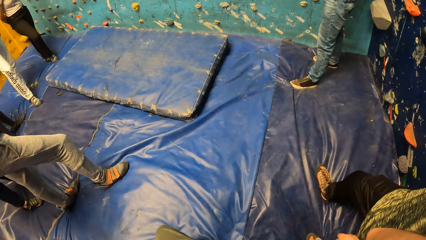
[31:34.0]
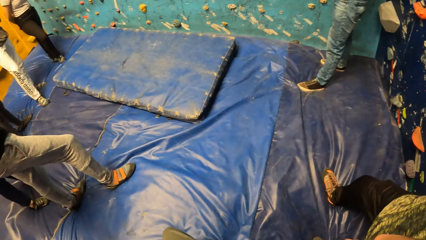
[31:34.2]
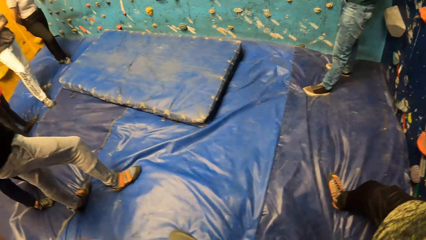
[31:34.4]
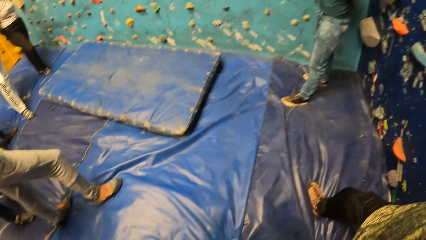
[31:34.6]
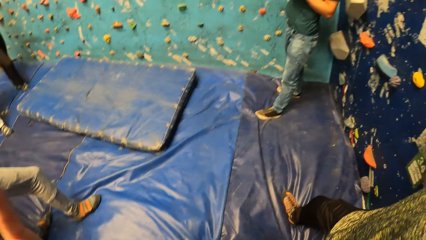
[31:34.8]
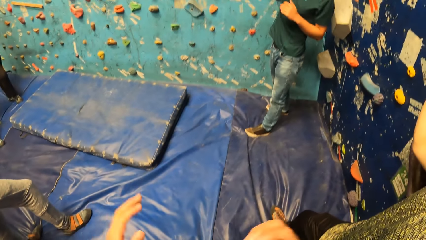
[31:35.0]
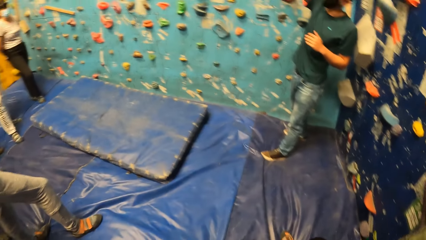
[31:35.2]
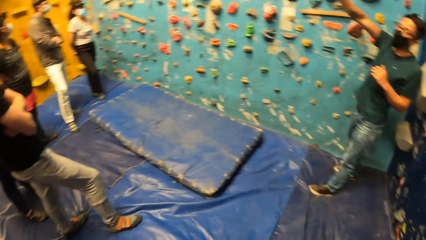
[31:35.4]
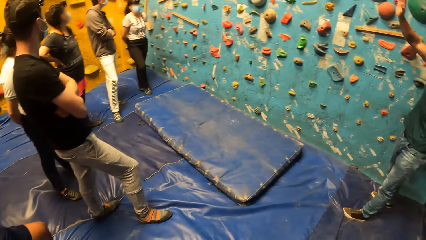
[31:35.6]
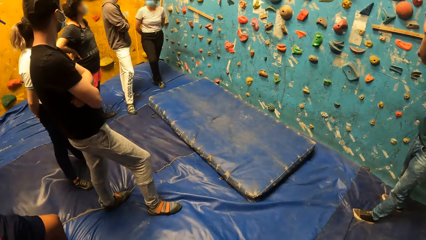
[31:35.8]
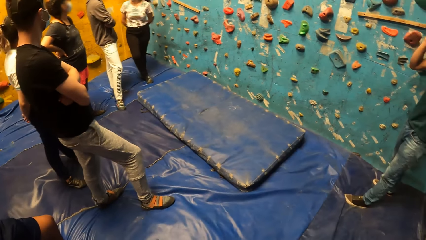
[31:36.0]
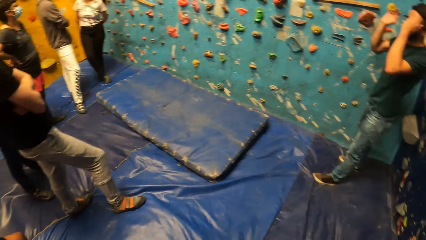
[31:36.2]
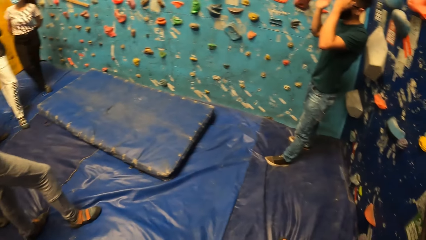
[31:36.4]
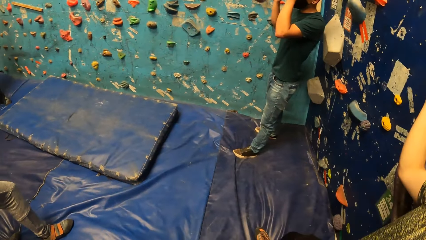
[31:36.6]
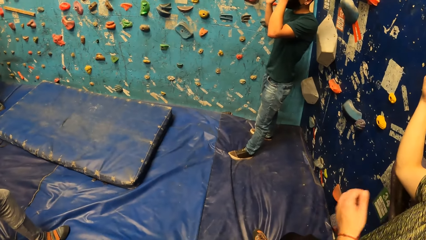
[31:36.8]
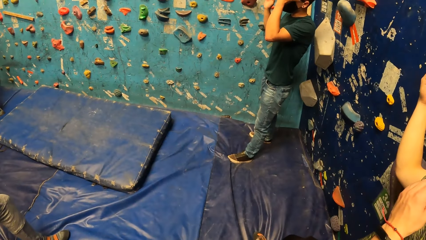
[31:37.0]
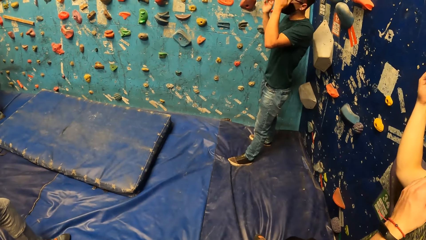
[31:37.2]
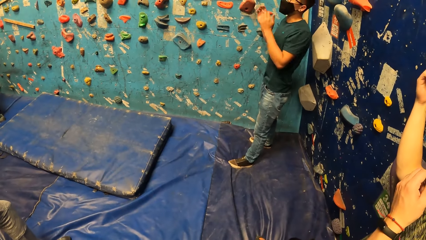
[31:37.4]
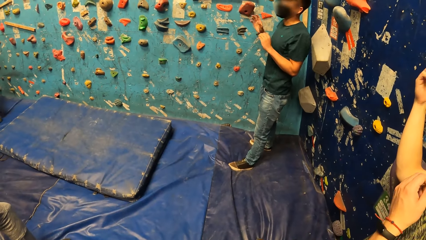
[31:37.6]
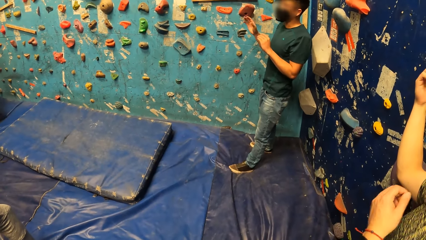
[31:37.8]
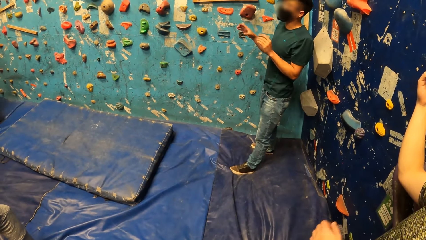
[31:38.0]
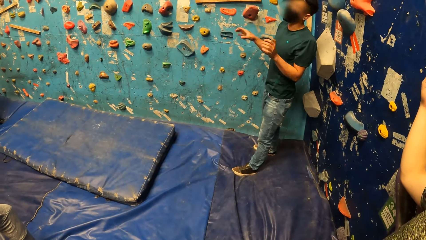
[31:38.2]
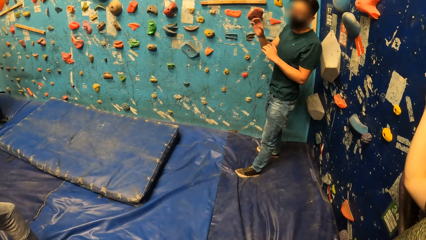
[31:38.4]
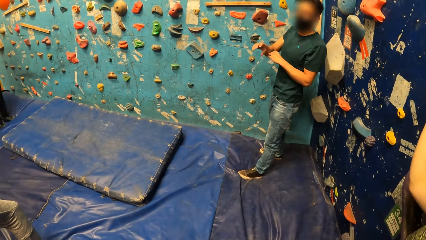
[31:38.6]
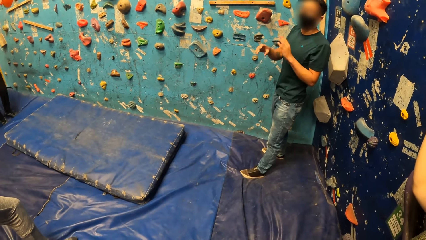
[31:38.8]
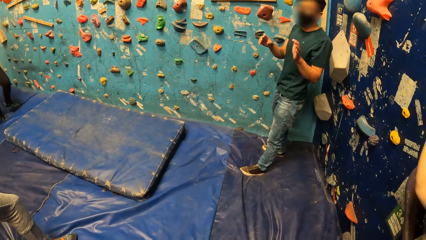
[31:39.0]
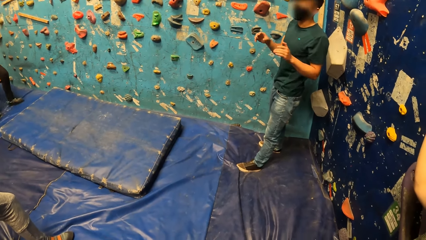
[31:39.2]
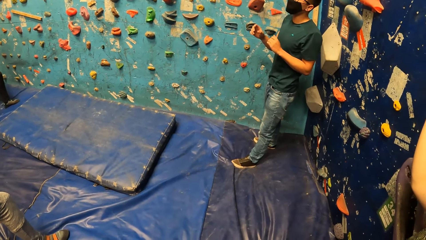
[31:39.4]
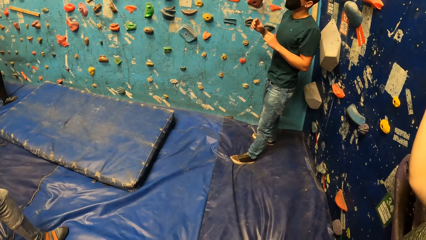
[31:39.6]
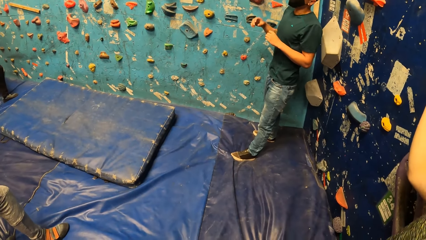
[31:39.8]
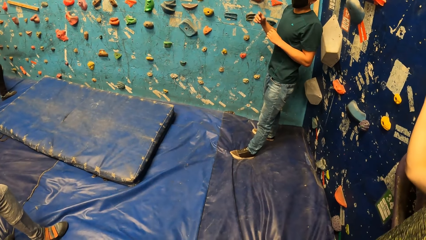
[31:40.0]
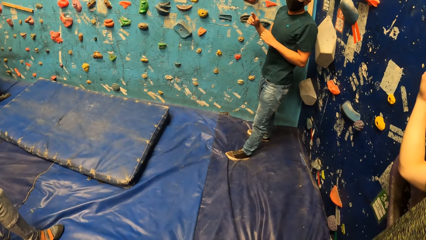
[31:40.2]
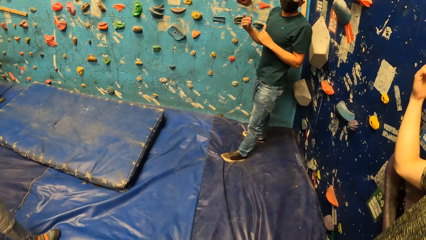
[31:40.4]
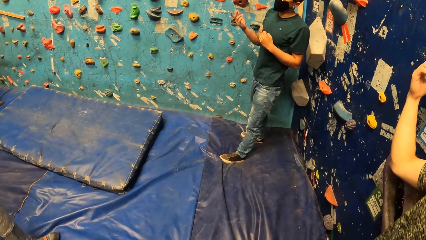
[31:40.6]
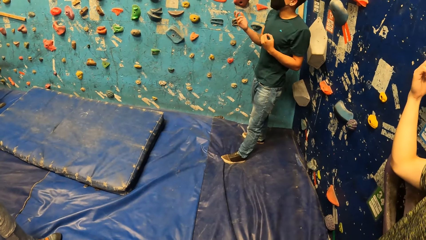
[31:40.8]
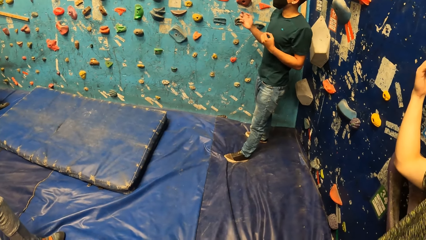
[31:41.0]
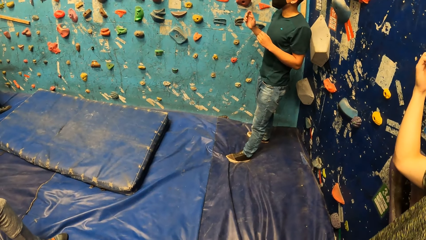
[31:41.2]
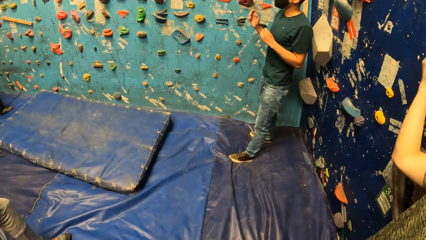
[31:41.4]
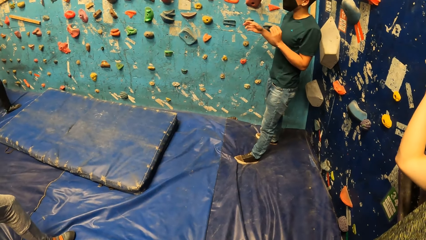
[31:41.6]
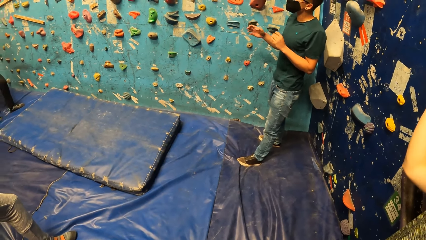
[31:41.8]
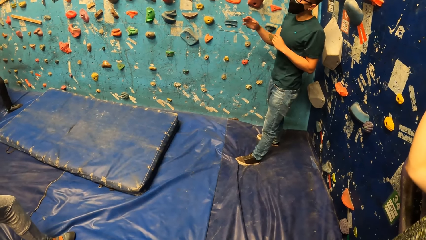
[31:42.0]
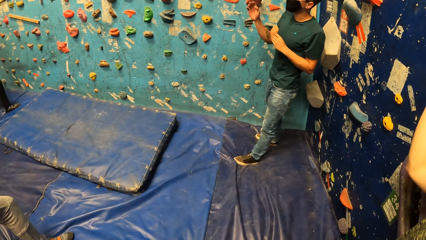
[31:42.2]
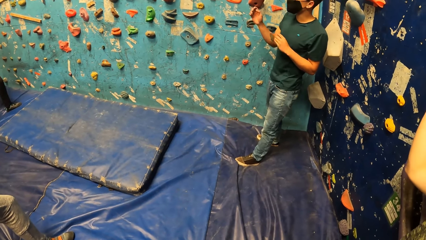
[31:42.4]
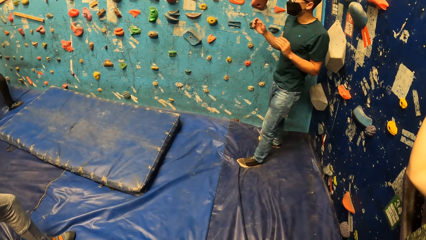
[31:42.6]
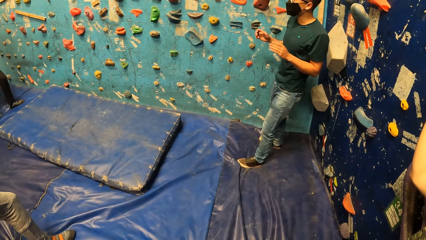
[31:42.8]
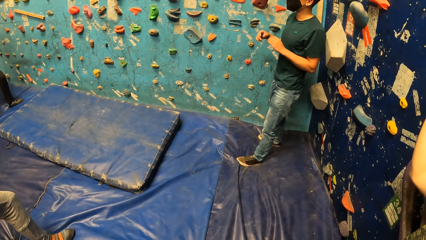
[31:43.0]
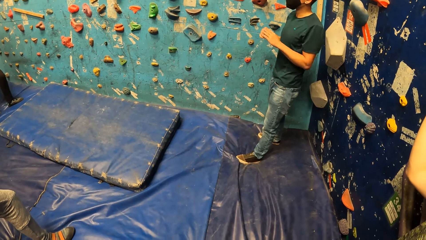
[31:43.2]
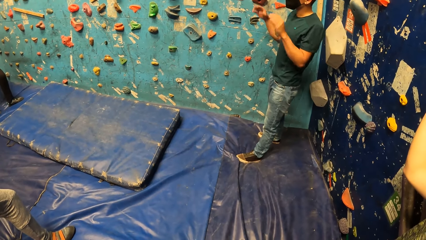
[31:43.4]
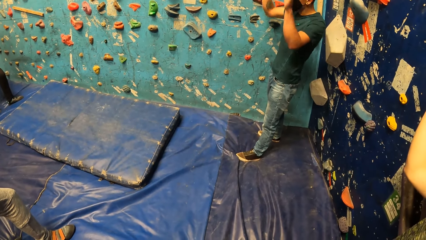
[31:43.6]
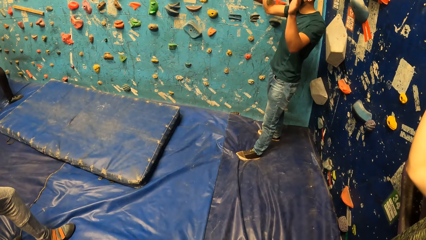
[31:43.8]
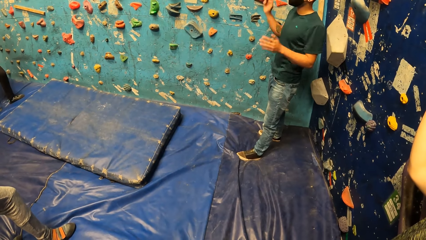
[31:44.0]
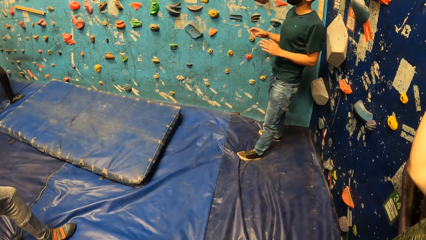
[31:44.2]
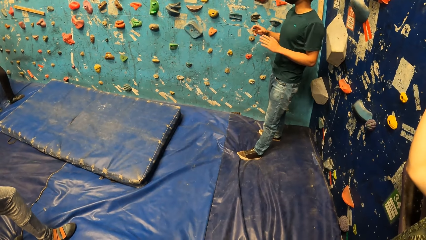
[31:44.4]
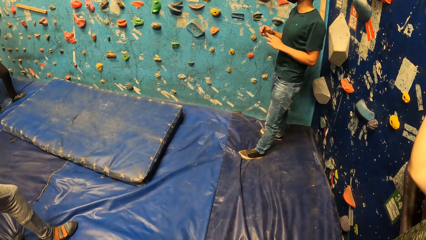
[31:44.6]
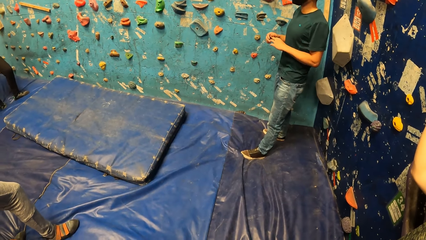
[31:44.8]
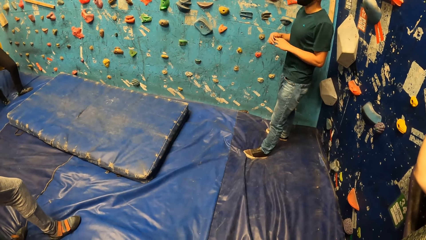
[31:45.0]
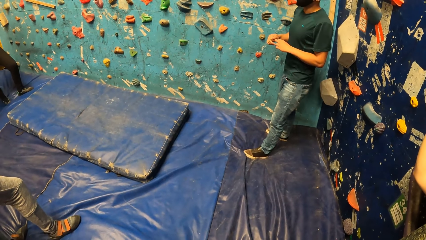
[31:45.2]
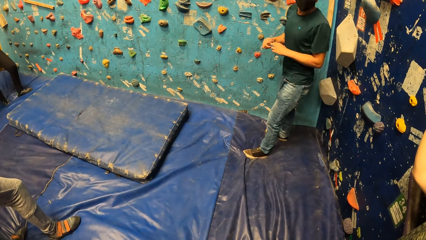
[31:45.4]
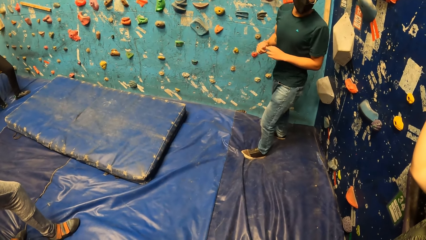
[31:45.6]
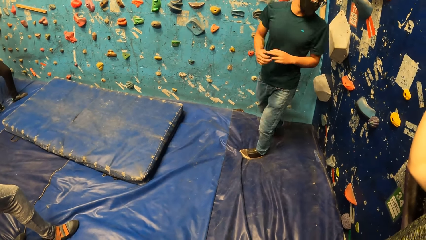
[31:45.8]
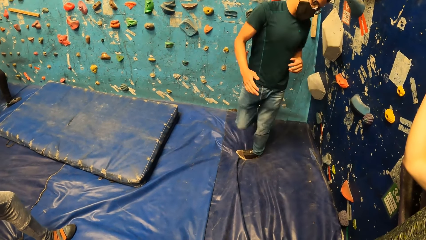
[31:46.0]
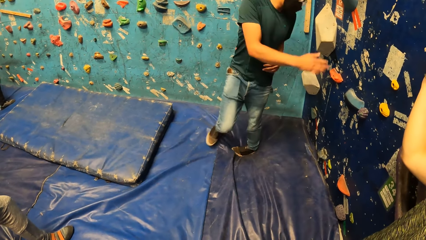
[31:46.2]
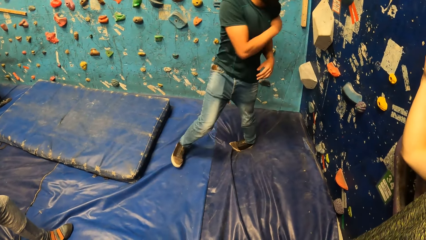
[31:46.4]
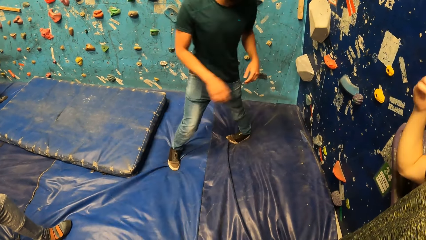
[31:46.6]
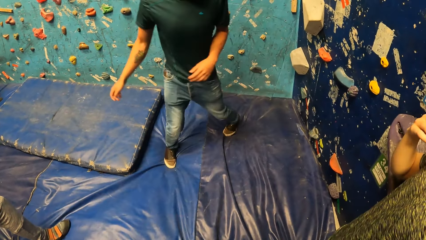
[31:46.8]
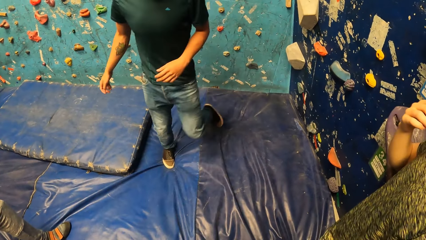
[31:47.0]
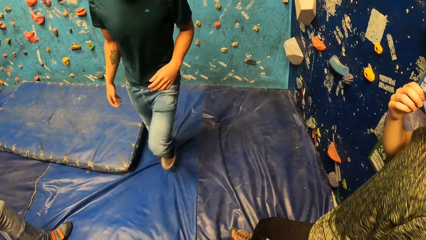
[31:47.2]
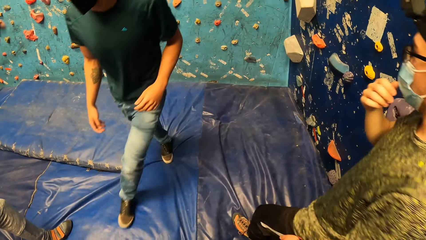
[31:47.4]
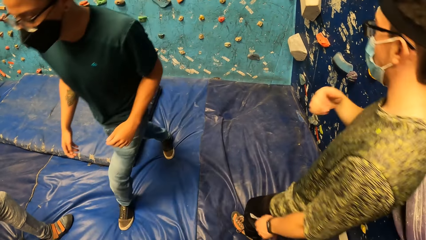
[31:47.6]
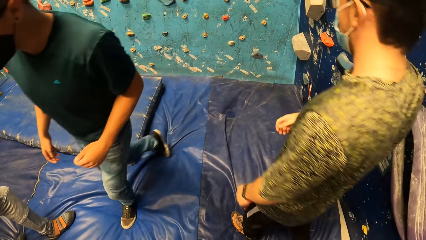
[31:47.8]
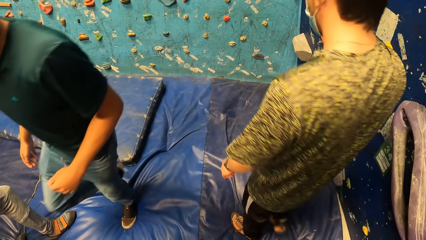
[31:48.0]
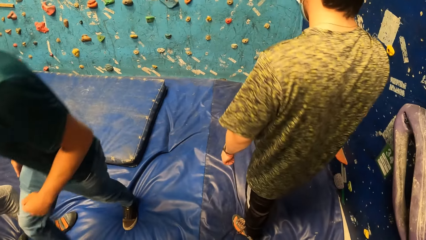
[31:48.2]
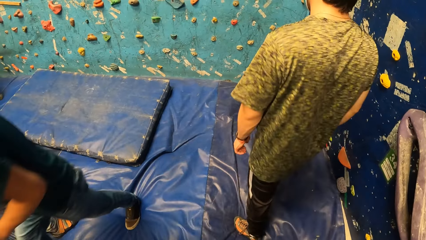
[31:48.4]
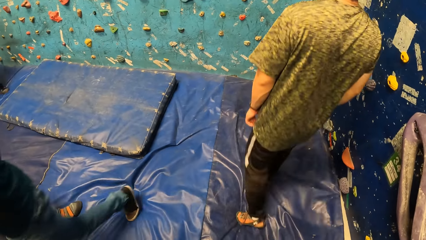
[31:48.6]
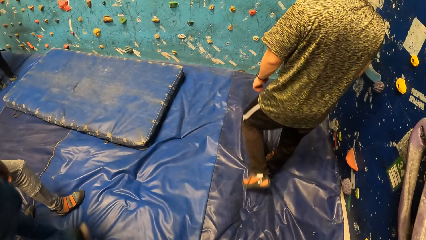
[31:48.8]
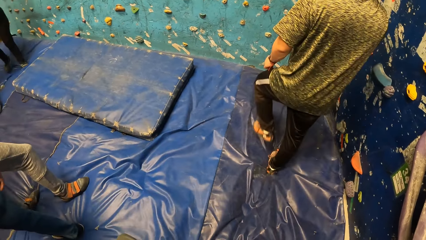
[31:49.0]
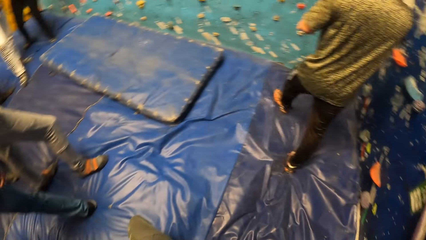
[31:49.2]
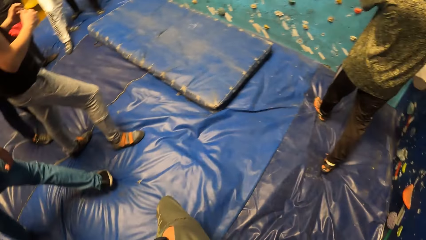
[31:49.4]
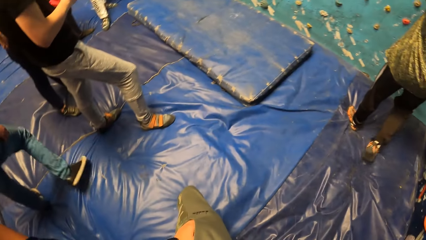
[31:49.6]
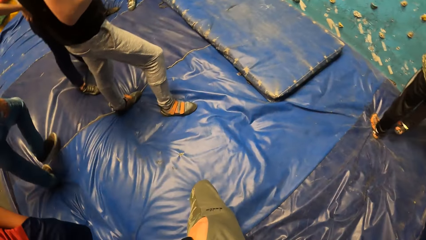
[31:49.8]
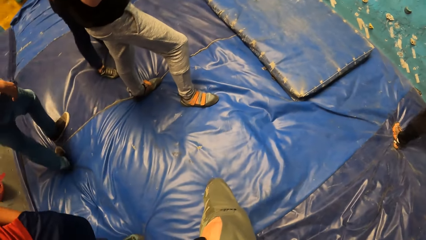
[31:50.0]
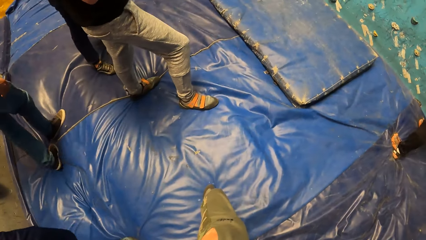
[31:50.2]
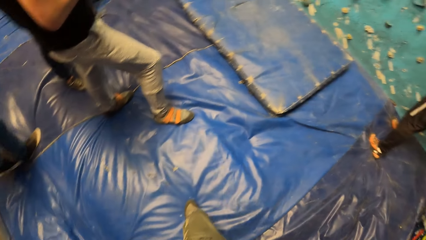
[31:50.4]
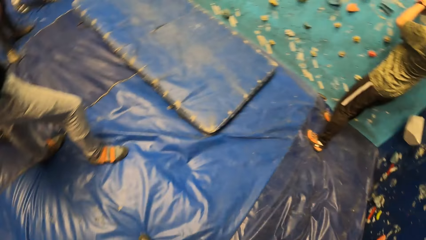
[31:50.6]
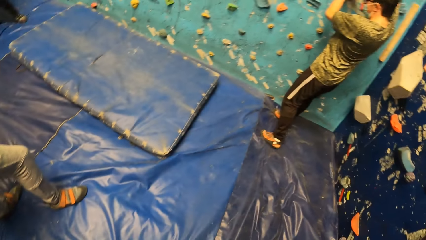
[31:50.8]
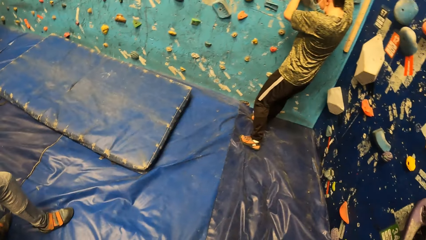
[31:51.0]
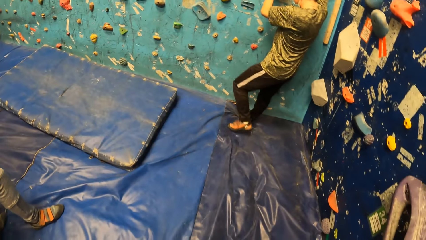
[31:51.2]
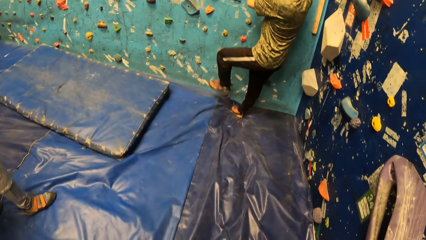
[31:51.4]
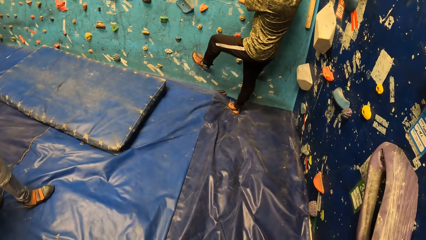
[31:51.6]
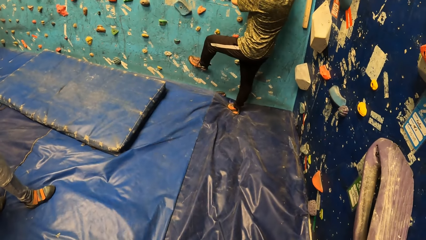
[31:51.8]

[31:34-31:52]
The camera wearer fixes the camera. They look around. A man scratches his face with his hand. Another man instructs the camera wearer and the group. A third man turns and walks. The first man walks. Another man climbs a bouldering wall with both hands.
